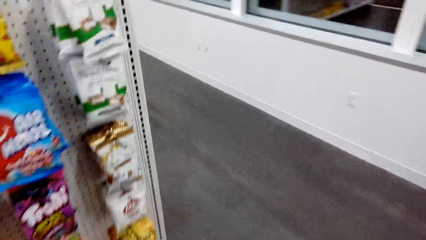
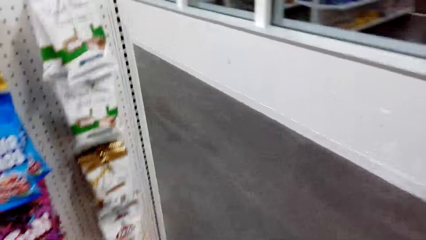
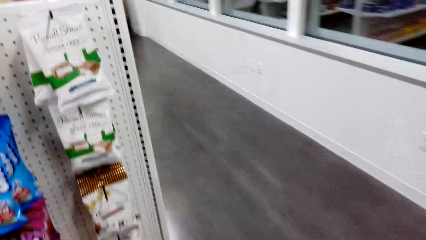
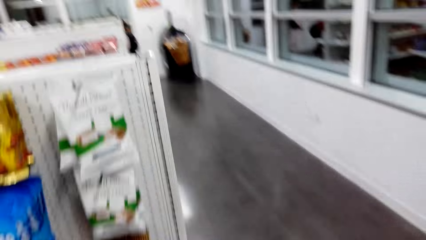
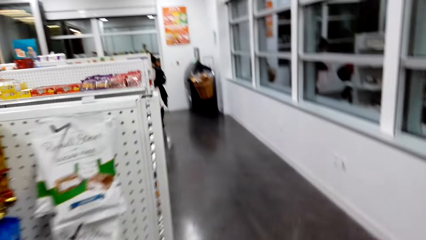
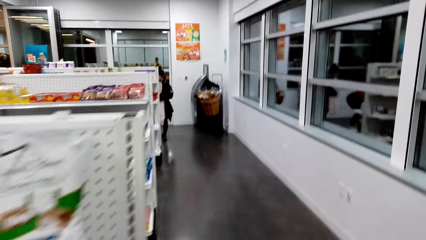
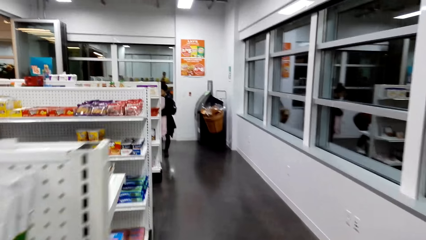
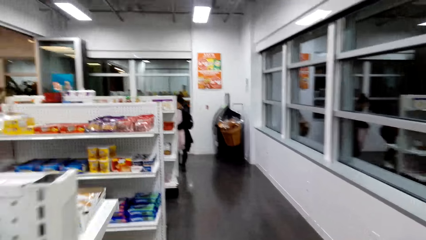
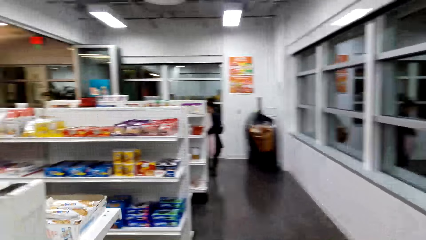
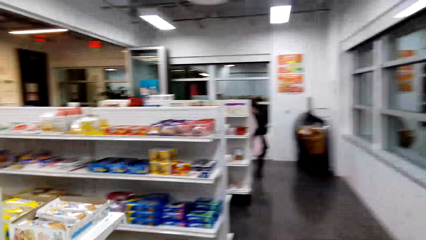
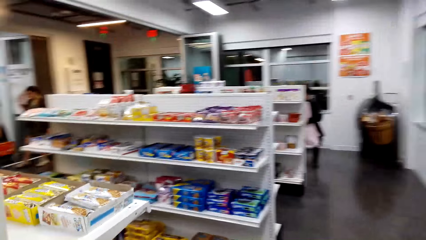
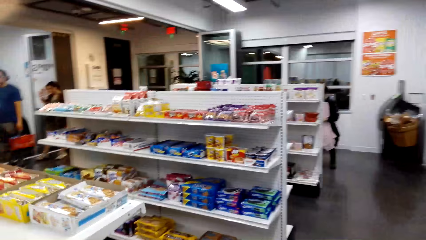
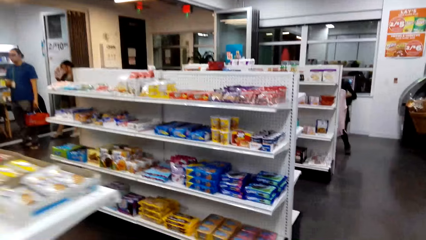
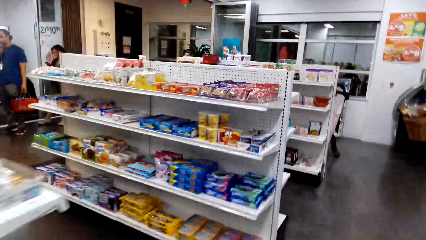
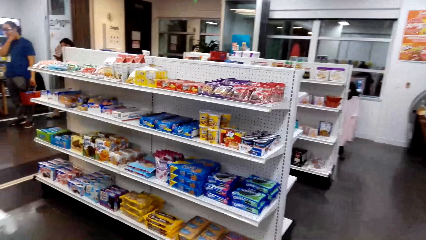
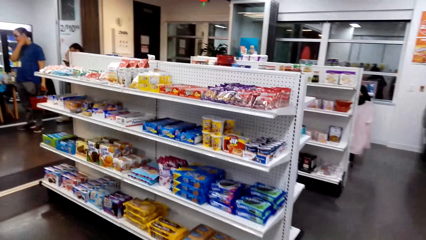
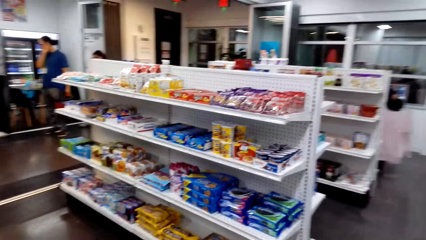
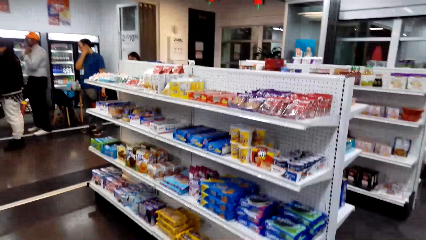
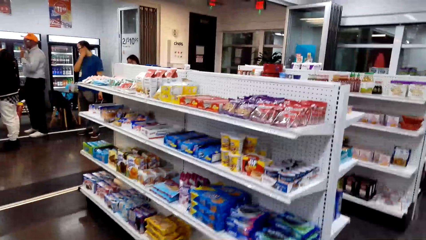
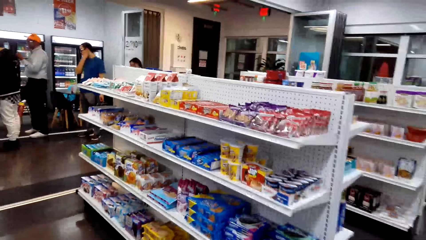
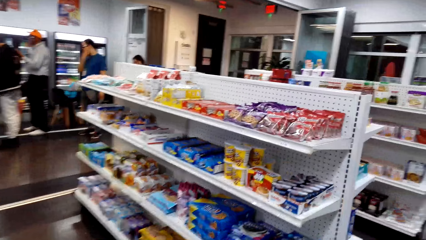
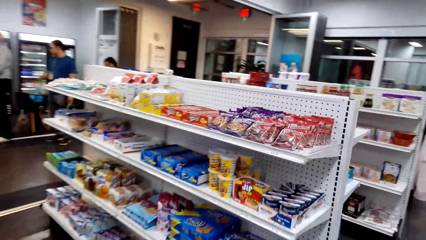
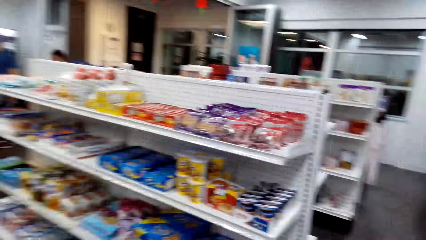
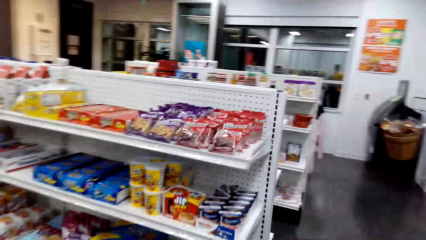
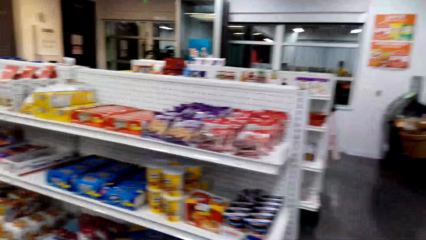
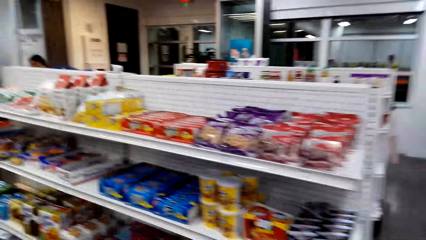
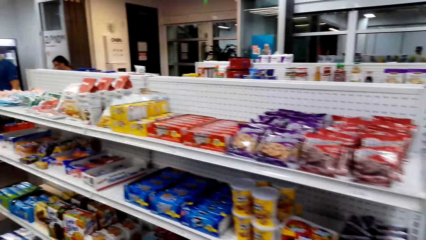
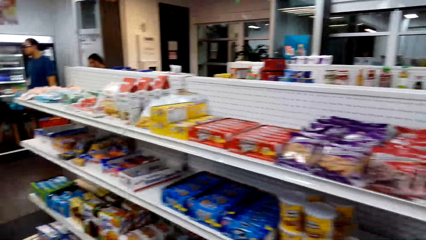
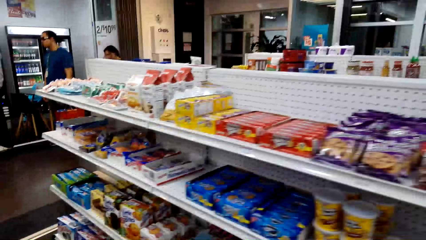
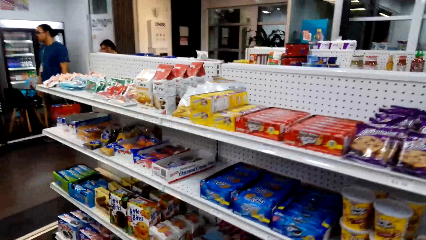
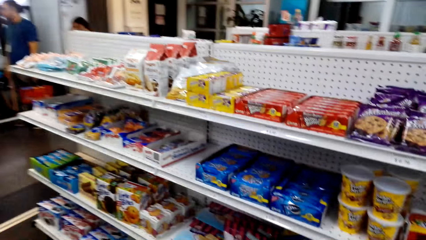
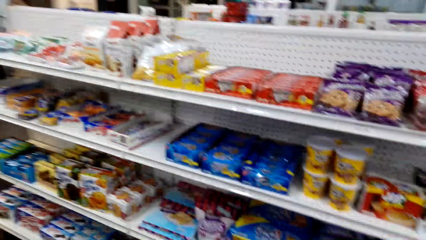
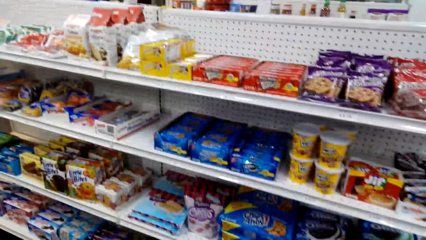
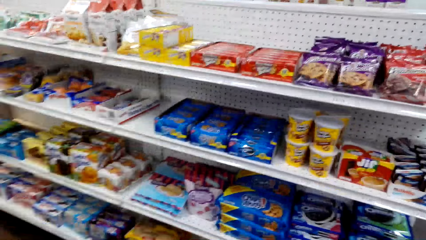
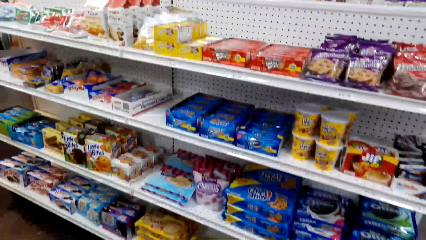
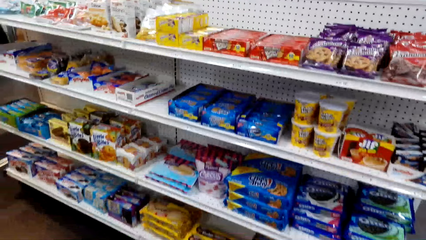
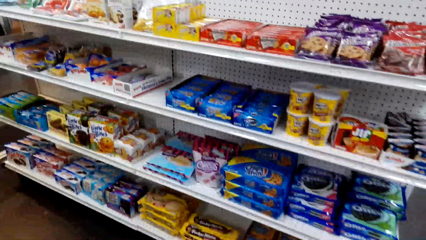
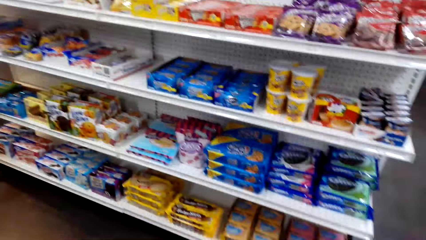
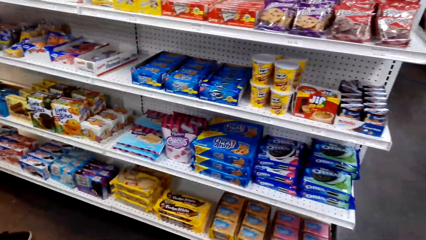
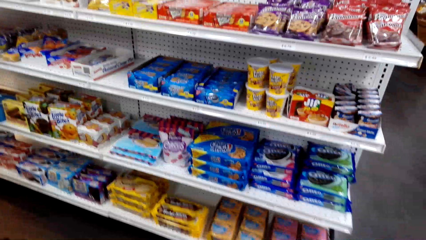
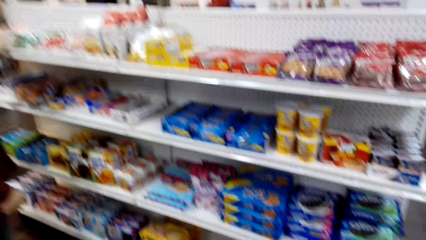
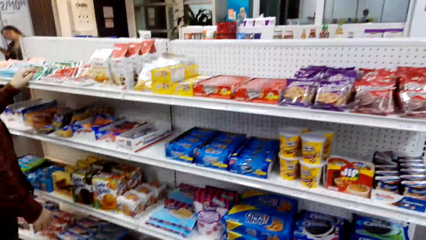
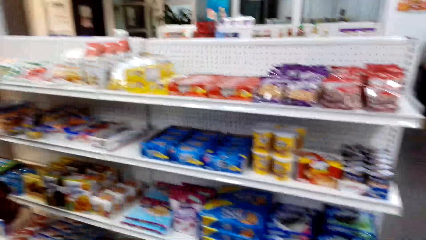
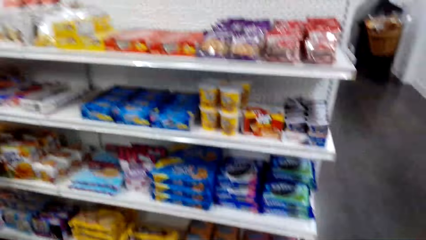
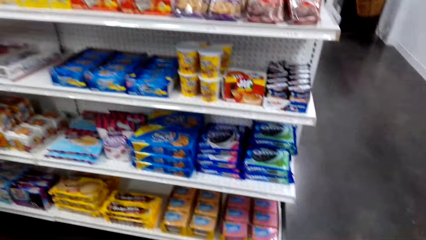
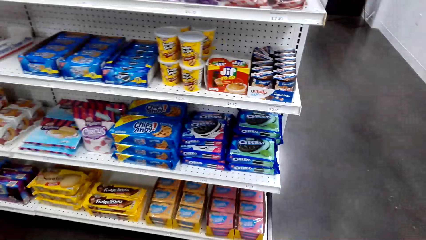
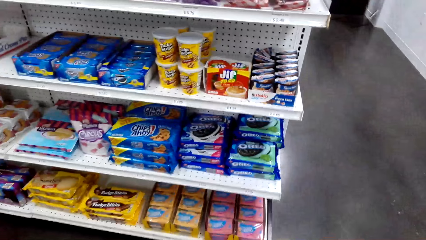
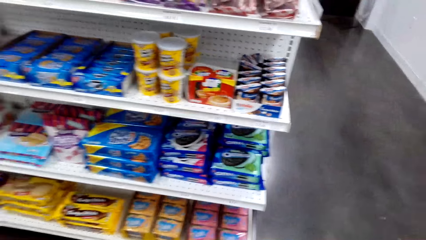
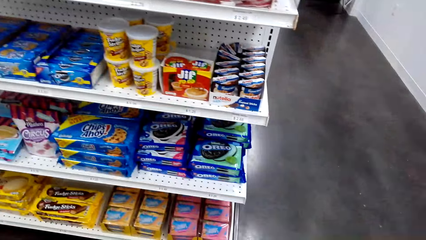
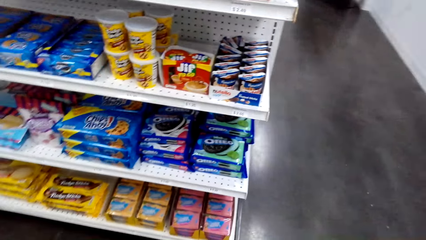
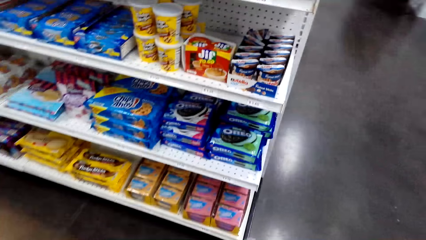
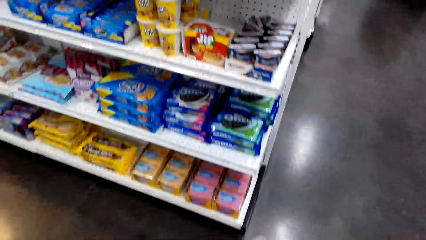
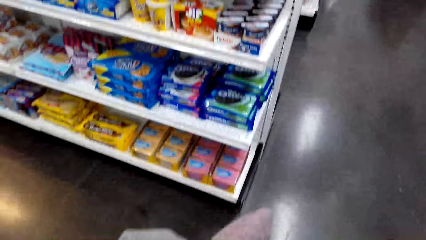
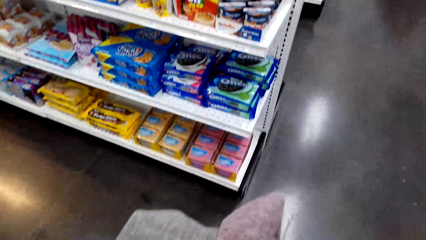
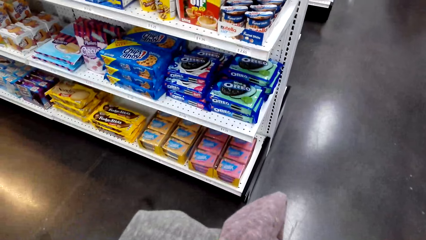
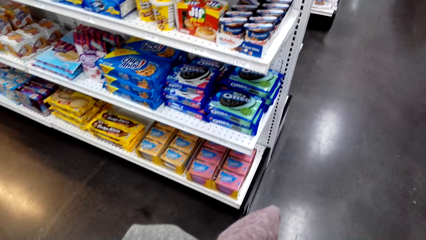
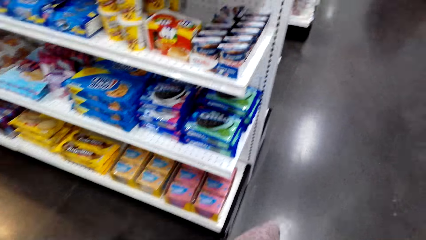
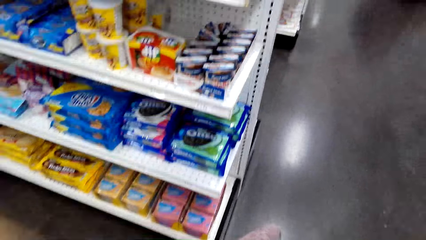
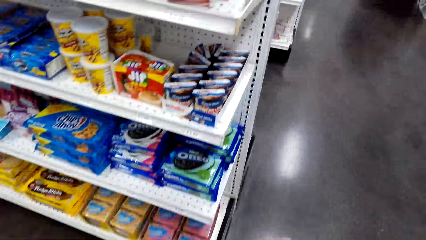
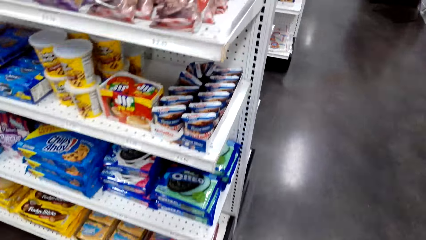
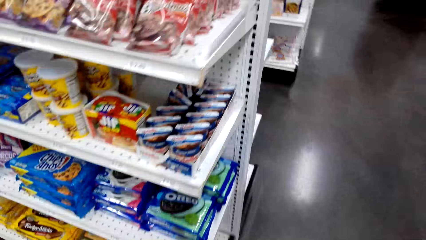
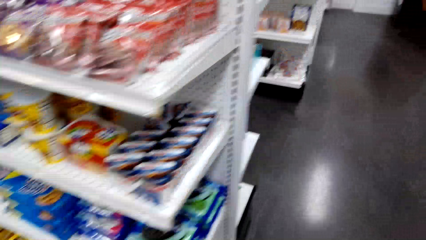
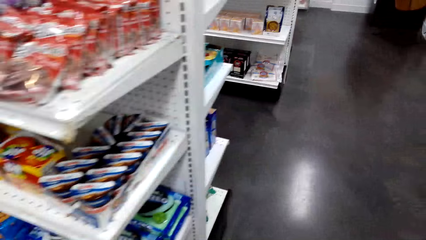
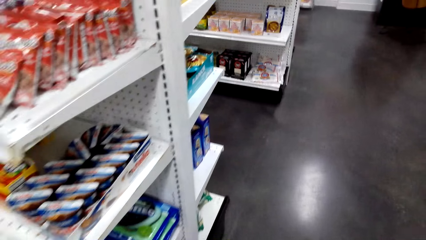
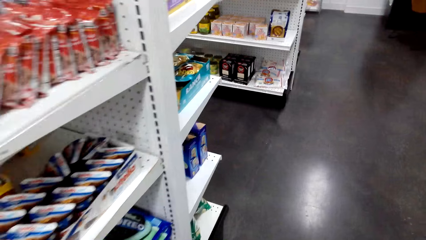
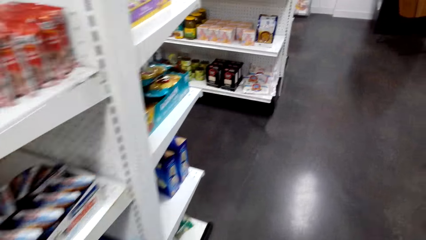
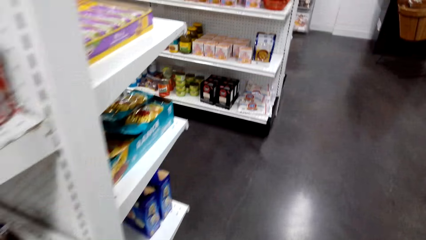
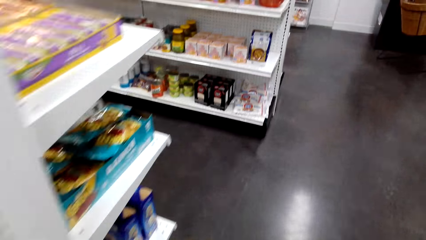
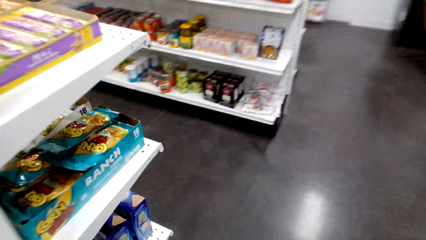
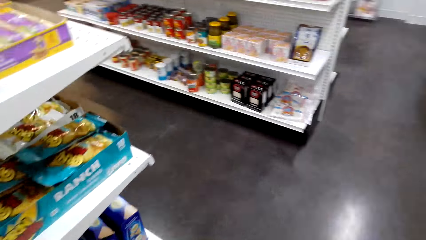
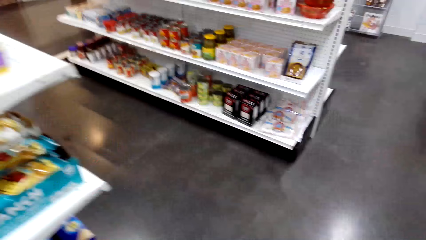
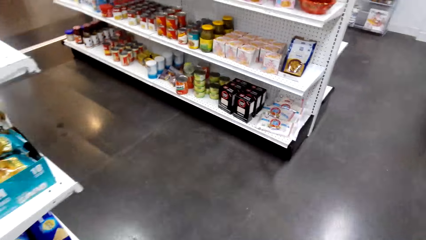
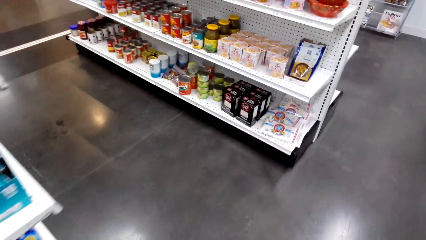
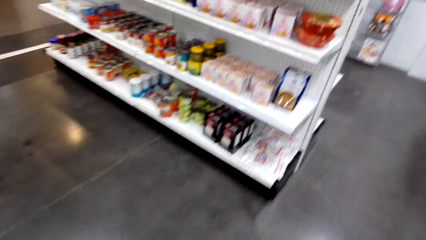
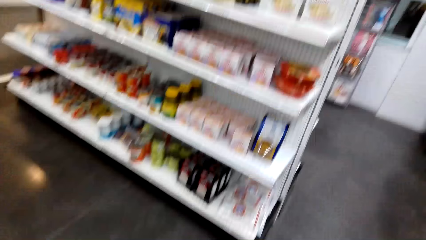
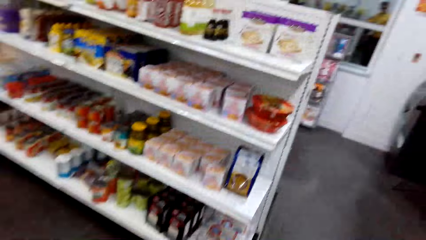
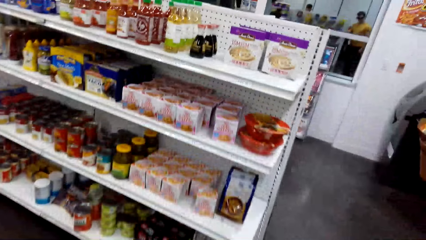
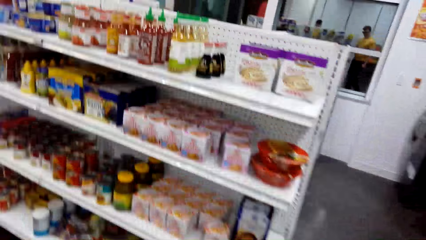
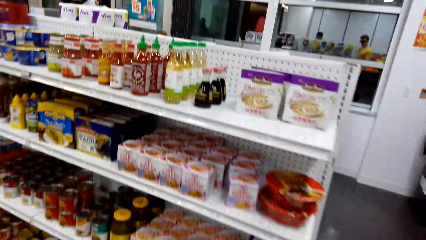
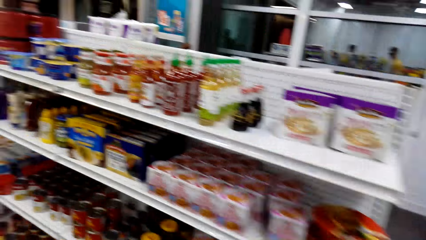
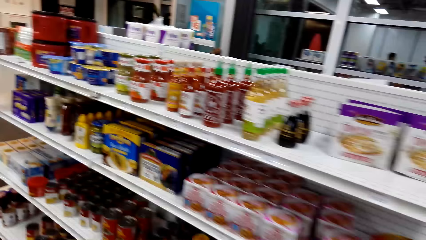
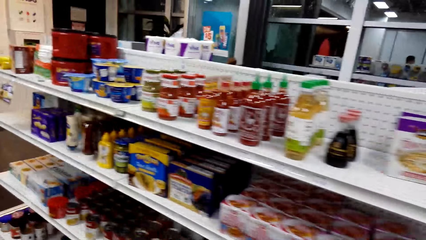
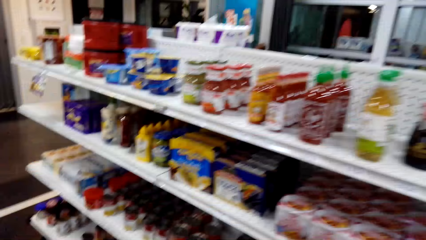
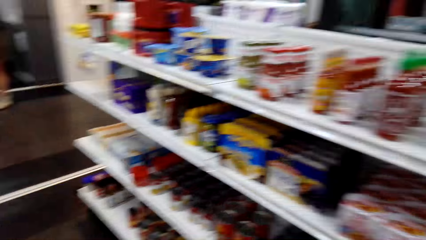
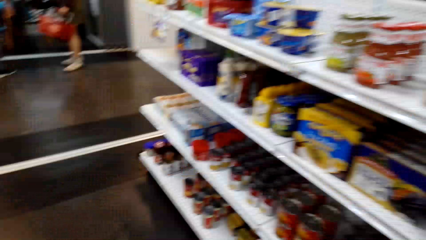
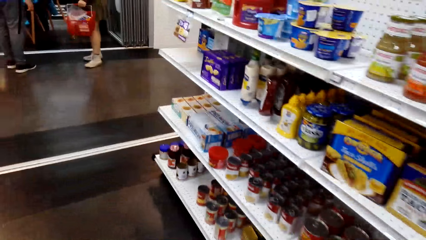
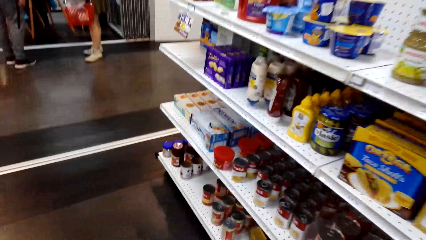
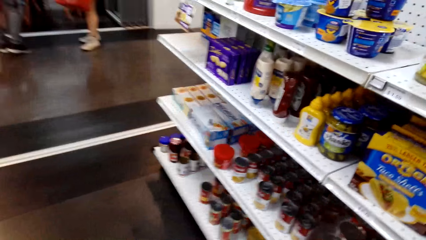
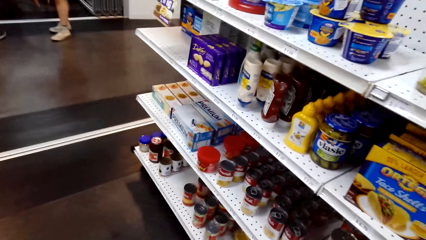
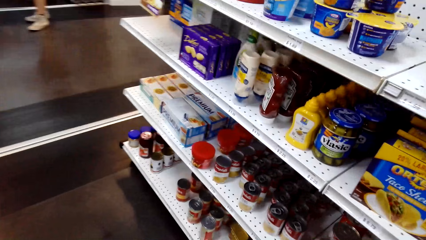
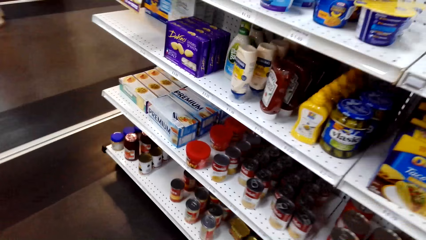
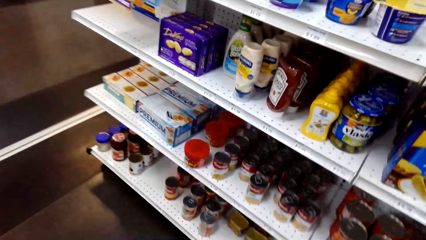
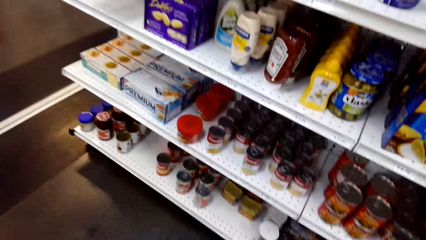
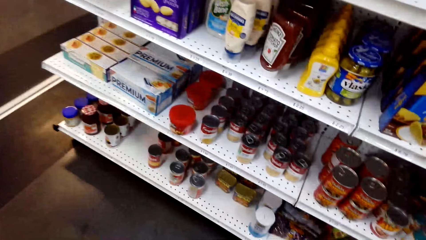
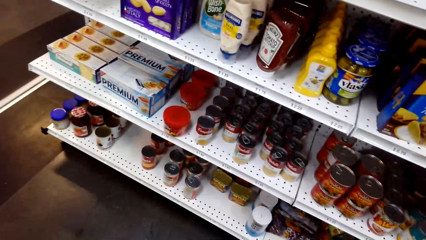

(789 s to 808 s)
The camera wearer walks forward. They look around the shelf. They walk forward. They look around the shelf.
